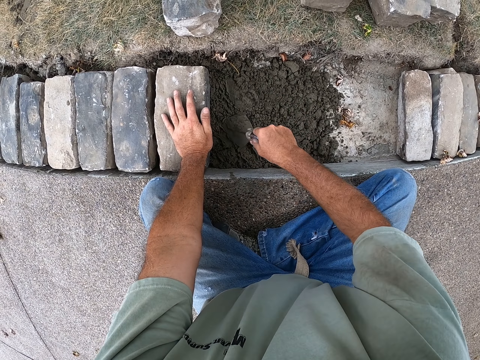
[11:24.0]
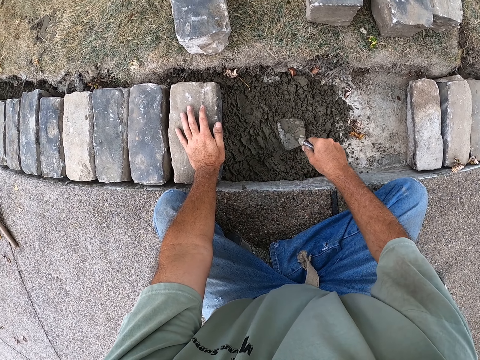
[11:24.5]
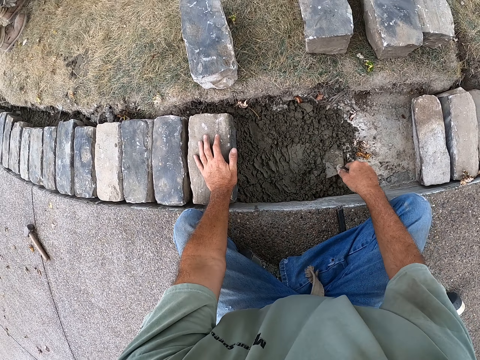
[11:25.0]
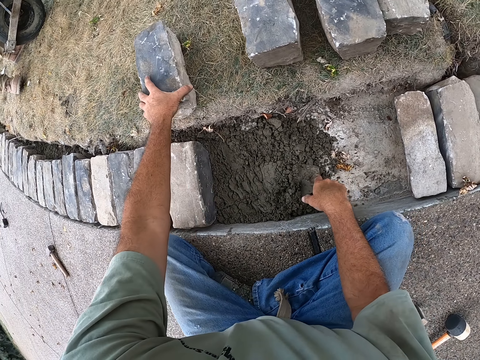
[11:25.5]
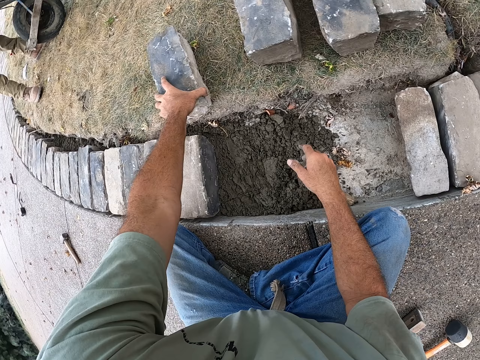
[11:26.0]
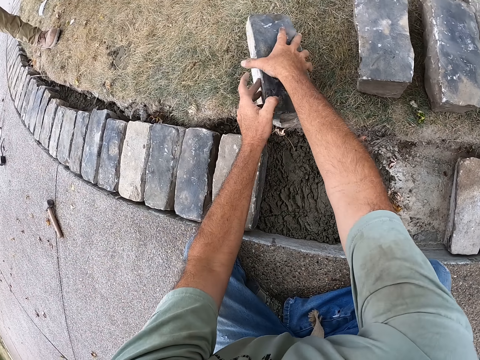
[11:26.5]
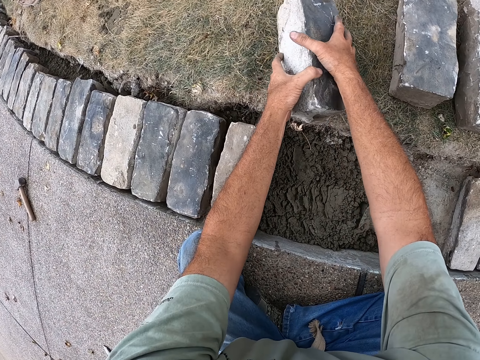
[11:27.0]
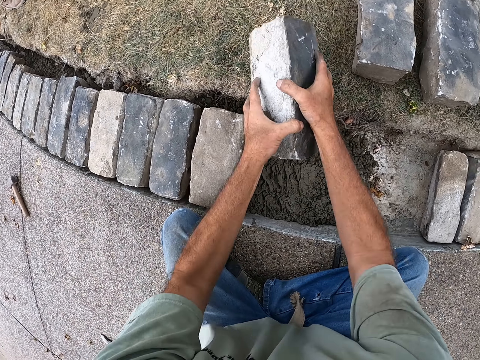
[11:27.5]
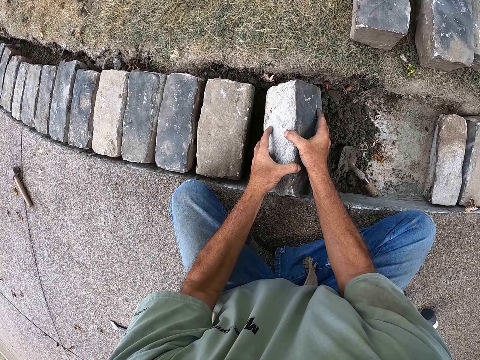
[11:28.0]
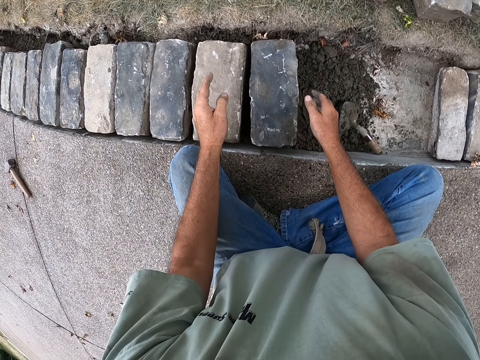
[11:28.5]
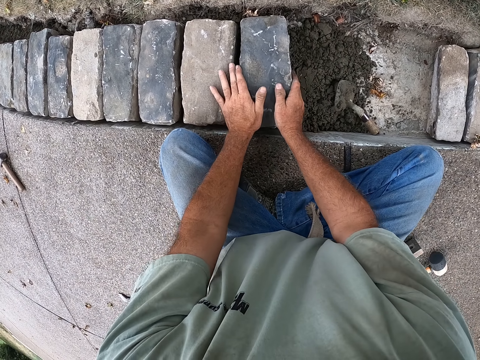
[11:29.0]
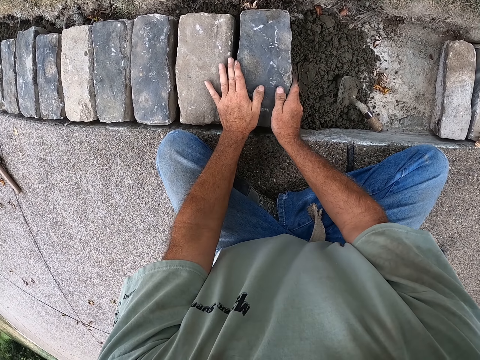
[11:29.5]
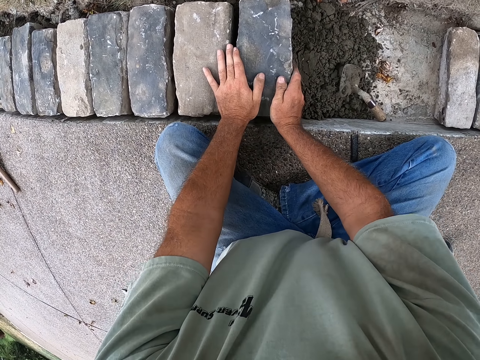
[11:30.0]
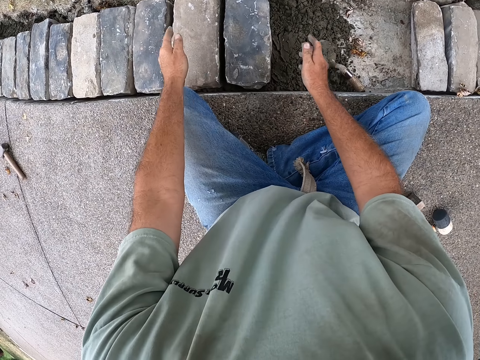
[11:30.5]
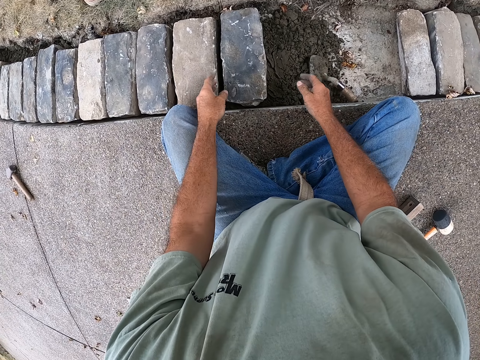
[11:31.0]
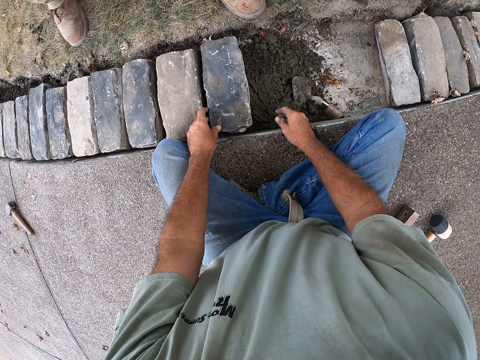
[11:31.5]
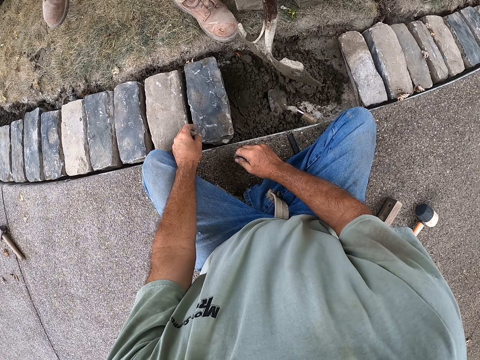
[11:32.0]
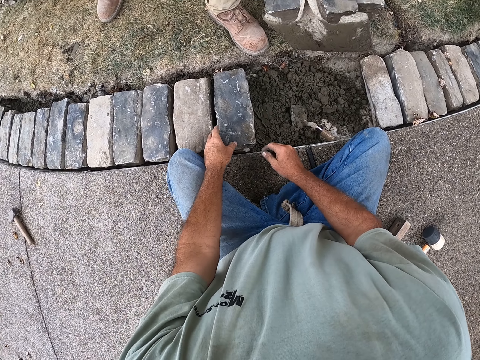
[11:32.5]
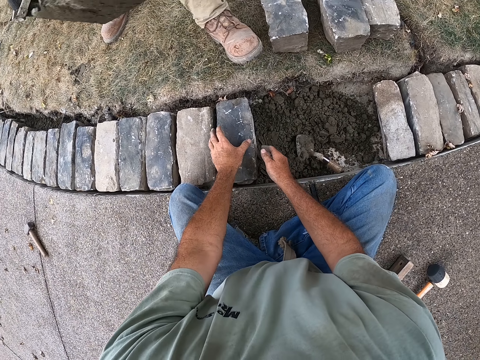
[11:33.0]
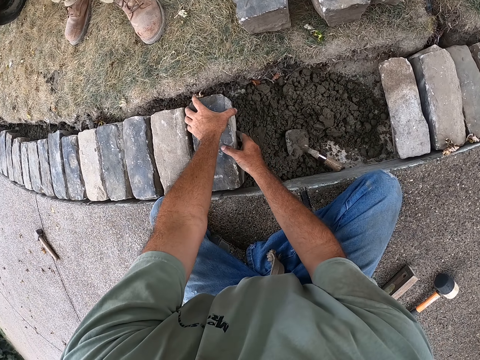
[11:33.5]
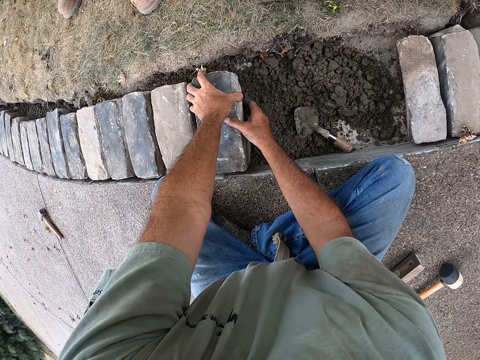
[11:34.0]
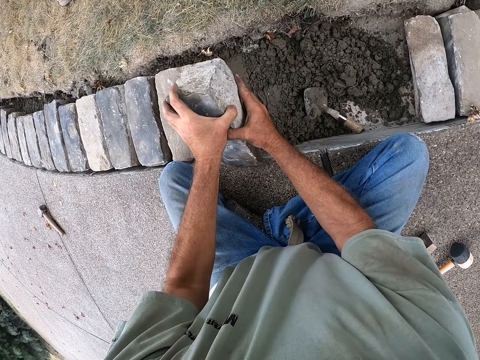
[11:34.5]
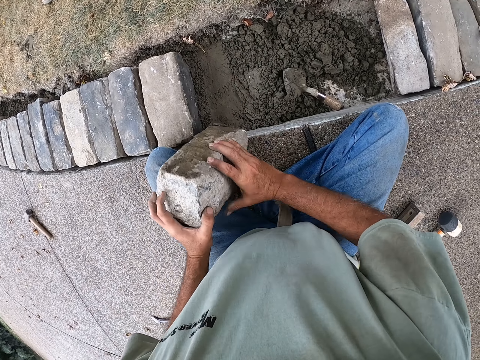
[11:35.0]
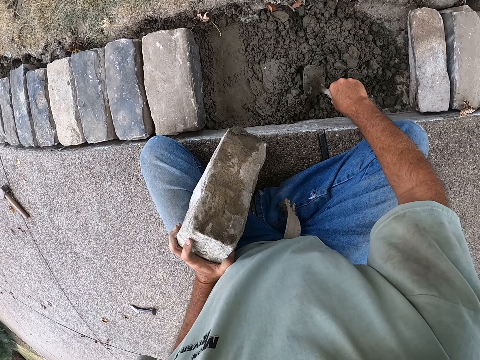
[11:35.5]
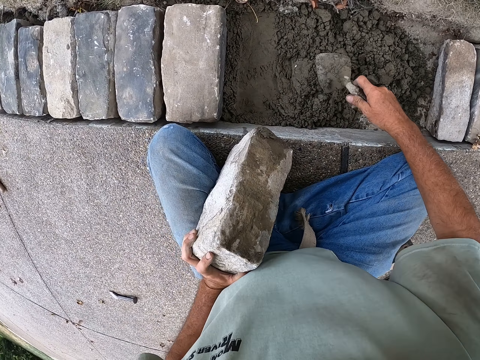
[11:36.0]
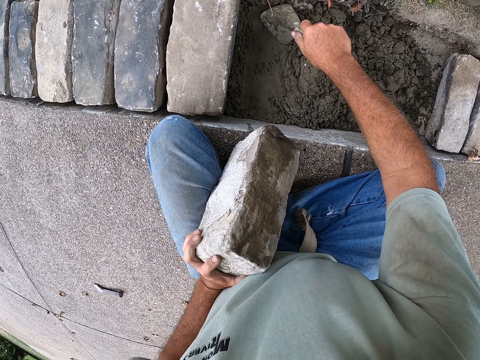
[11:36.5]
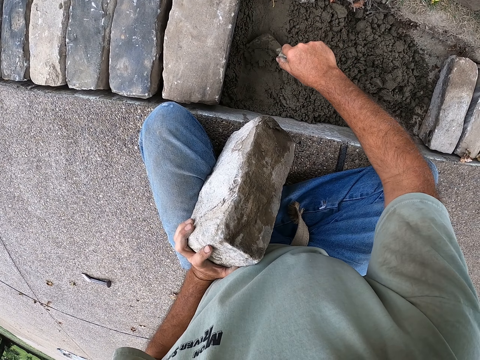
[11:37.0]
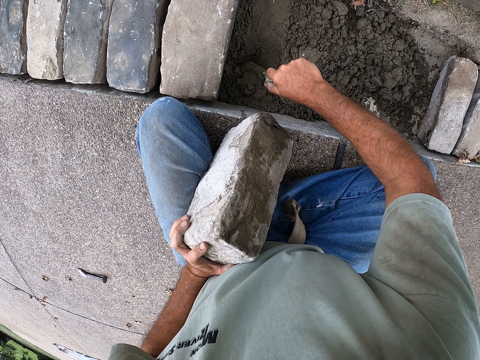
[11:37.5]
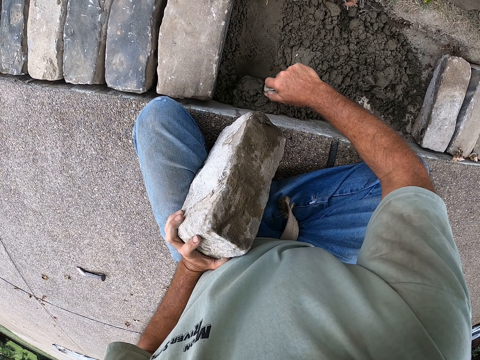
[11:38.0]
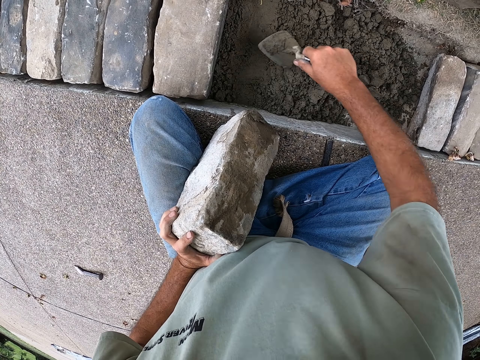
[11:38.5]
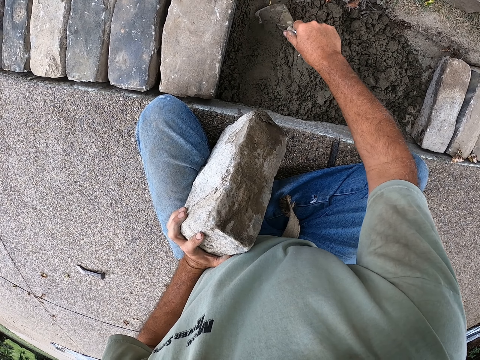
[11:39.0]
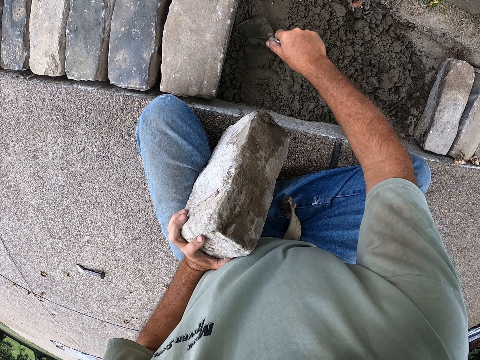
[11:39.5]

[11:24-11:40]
The camera wearer puts the trowel on the sand. They pick up the brick. They put the brick on the sand. They fix the brick with hands. They look at the bricks. A man pours the sand on the ground. The camera wearer removes the brick from the sand. They hold the brick. They hold the trowel. They spread the sand with the trowel. They scoop the sand.

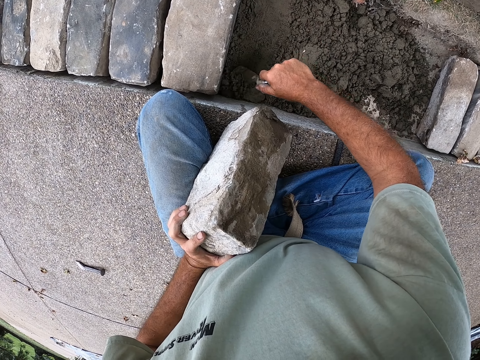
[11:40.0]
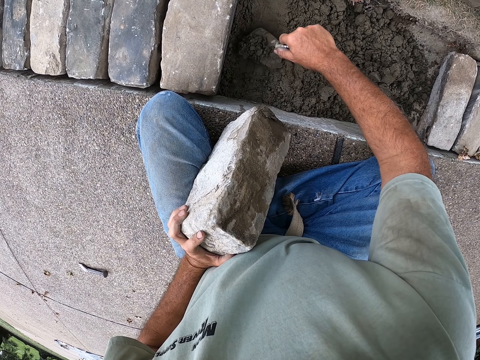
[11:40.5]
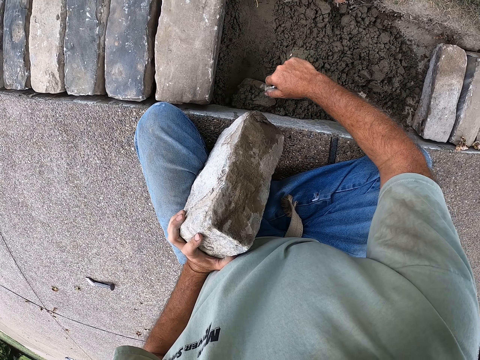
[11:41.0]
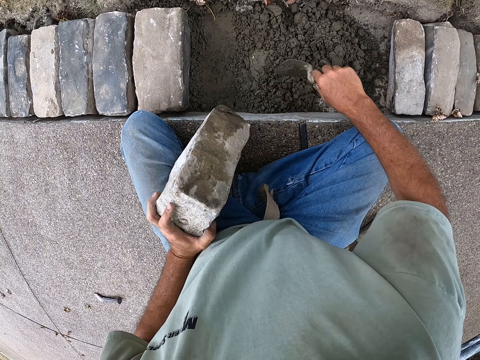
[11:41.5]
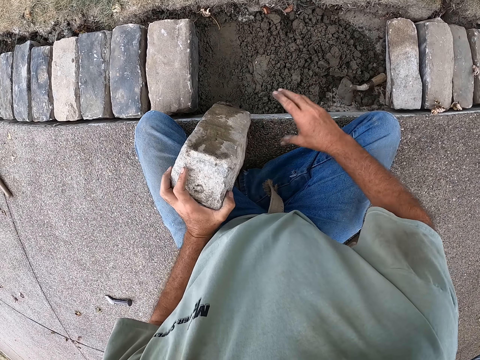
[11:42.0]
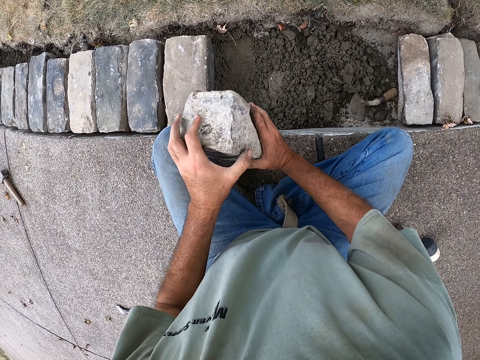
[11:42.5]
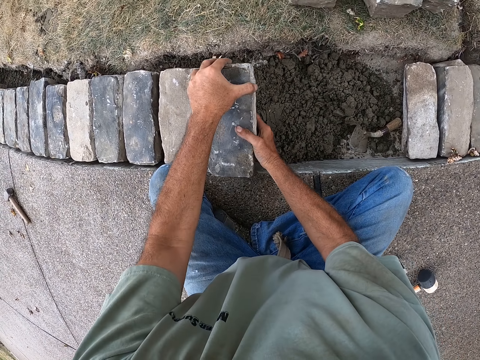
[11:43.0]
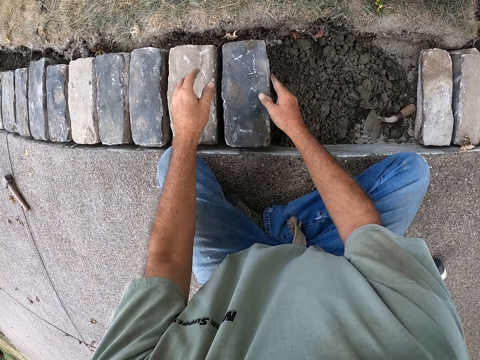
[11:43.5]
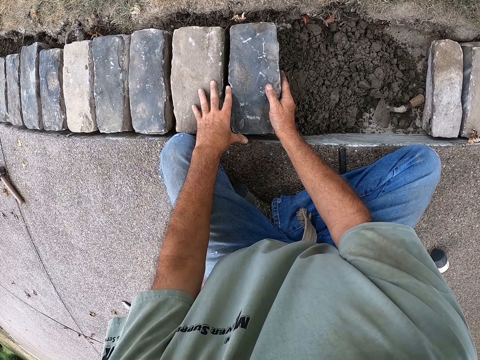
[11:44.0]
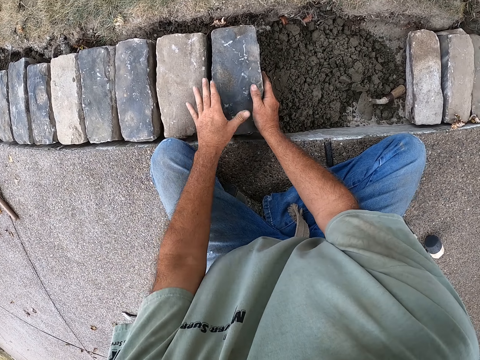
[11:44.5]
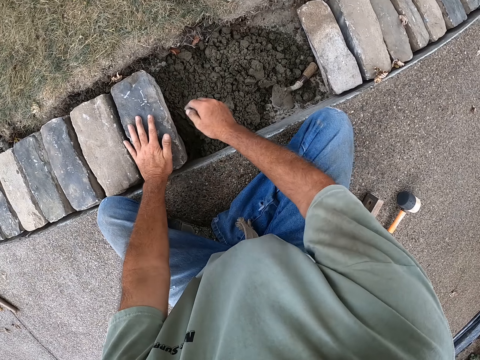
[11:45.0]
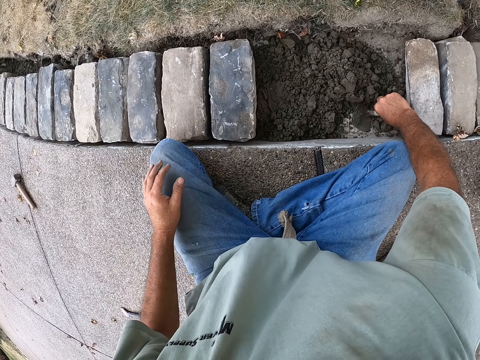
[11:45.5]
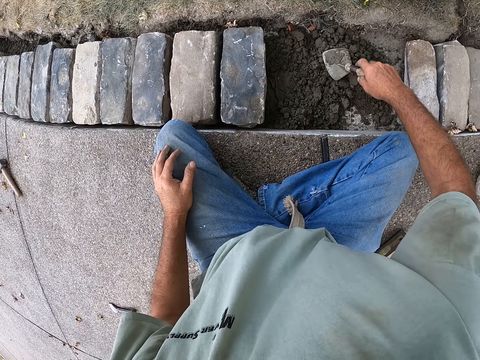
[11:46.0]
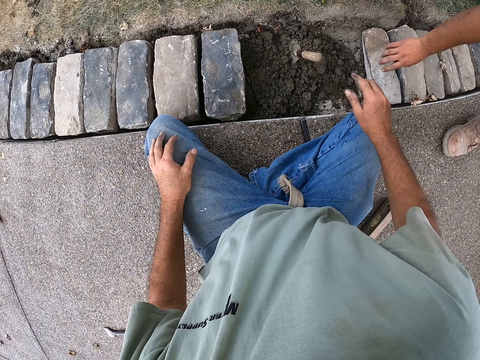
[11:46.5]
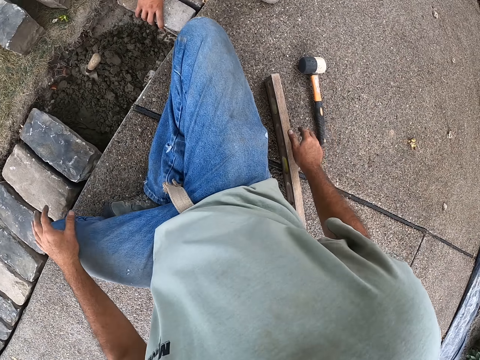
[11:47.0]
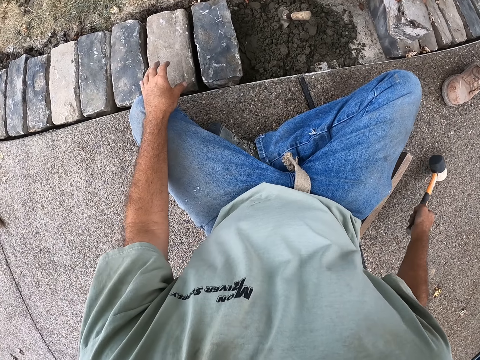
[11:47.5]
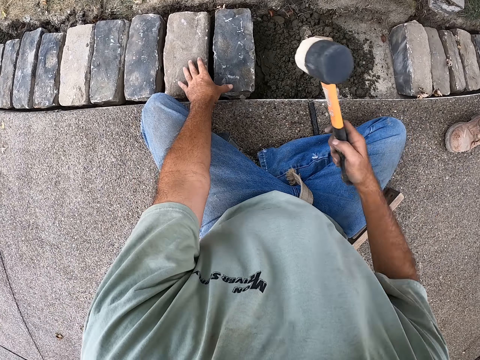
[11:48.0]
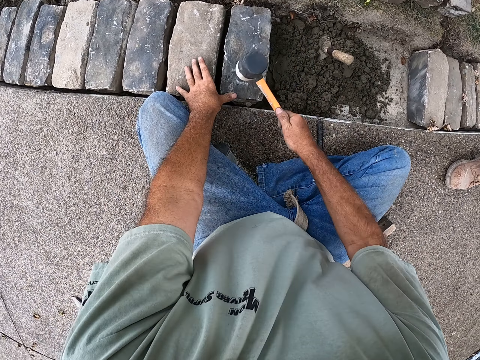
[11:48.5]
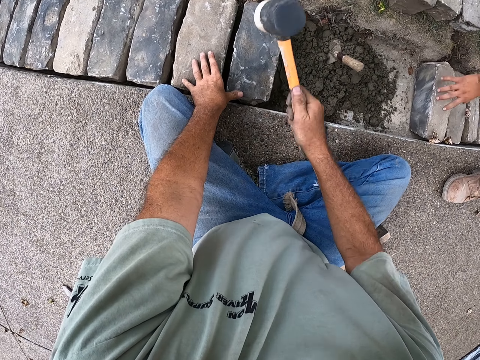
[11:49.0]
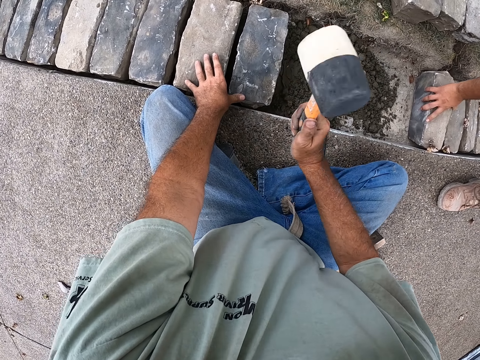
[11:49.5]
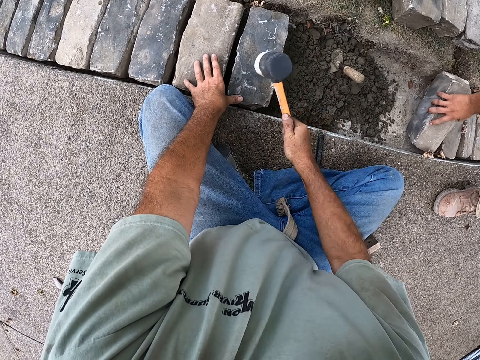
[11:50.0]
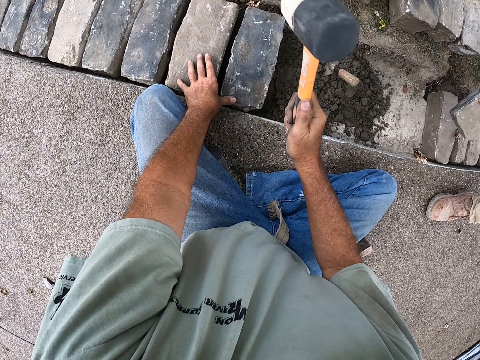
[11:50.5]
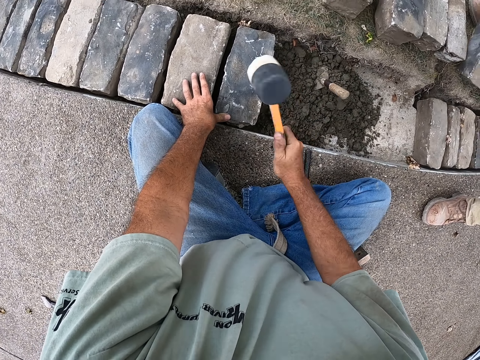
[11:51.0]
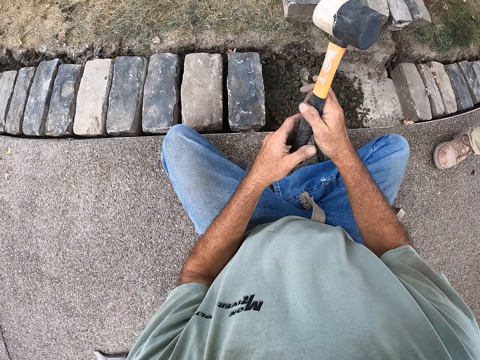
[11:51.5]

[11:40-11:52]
The camera wearer puts the sand aside. They put the trowel on the sand. They hold the brick. They put the brick on the sand. They fix the brick with hands. They hold the trowel. They put the trowel on the sand. They pick up the hammer. They hold the hammer. They hit the brick with a sledge hammer. They fix the brick. A man picks up the brick and puts the brick down.
